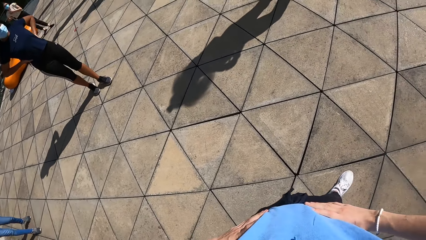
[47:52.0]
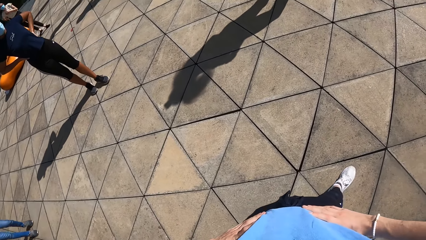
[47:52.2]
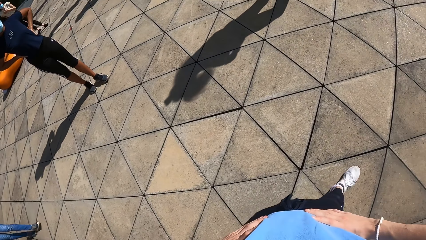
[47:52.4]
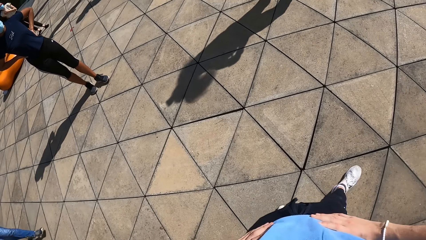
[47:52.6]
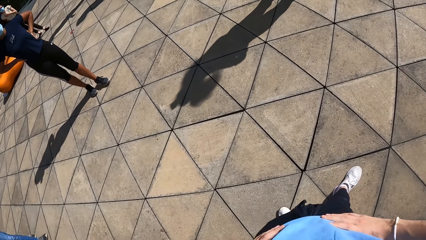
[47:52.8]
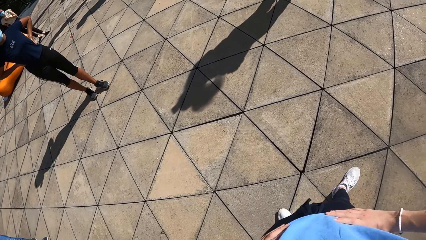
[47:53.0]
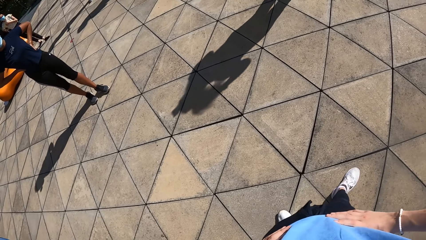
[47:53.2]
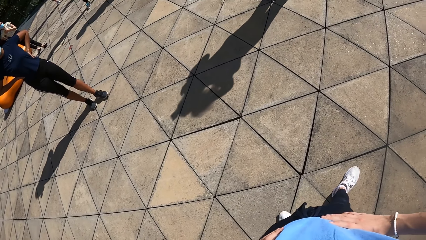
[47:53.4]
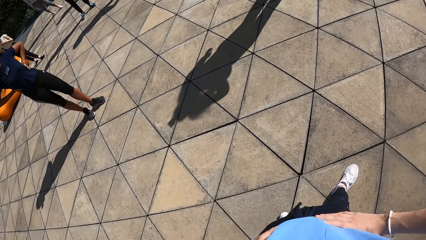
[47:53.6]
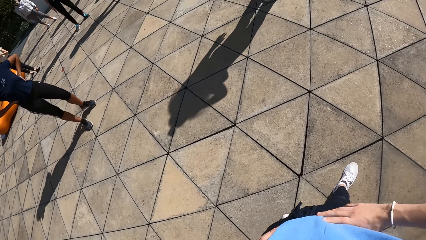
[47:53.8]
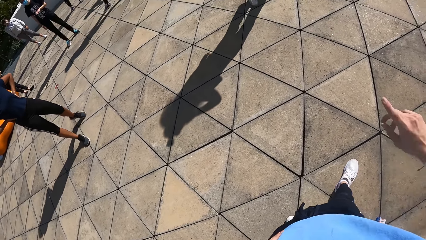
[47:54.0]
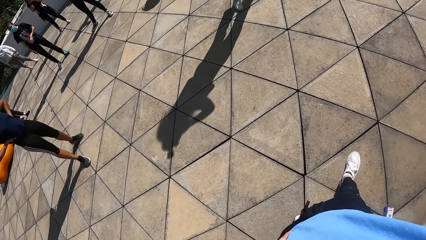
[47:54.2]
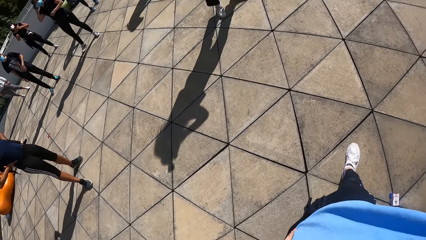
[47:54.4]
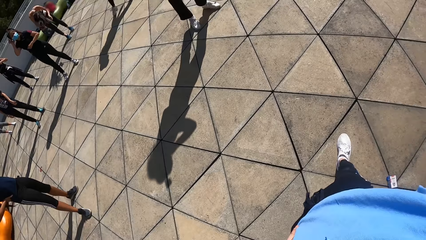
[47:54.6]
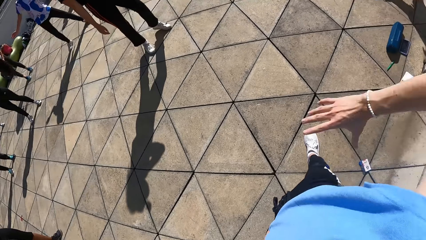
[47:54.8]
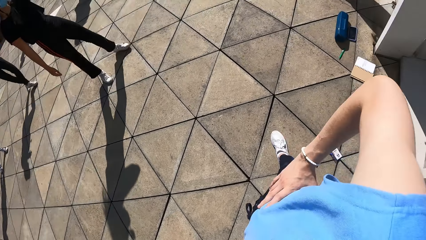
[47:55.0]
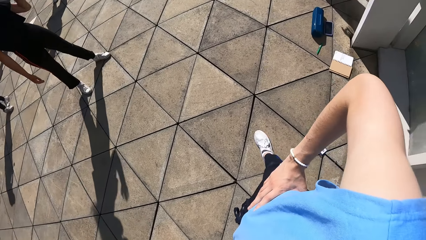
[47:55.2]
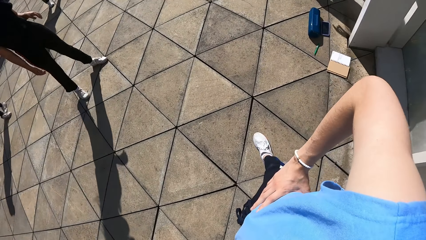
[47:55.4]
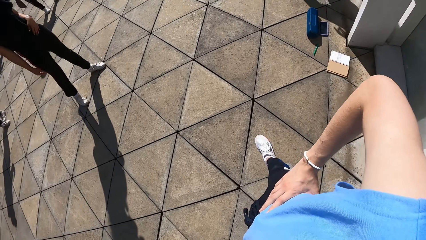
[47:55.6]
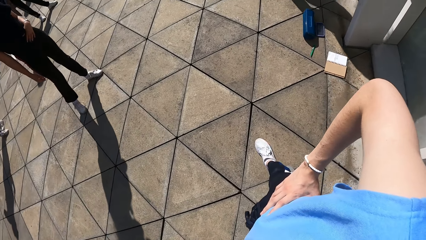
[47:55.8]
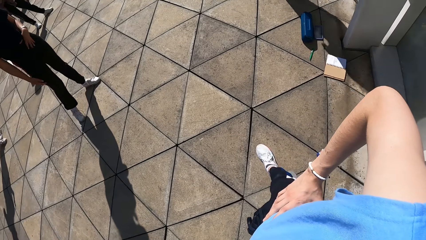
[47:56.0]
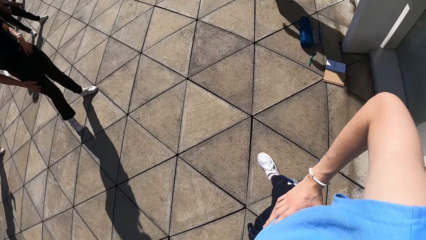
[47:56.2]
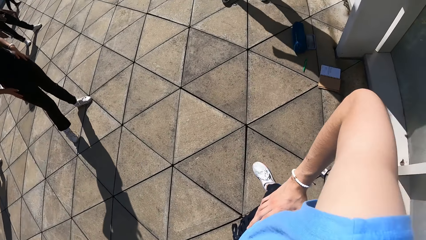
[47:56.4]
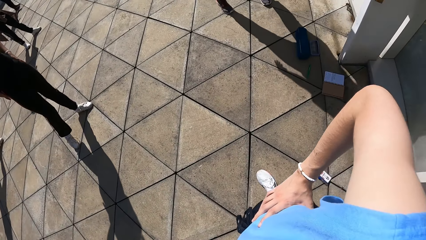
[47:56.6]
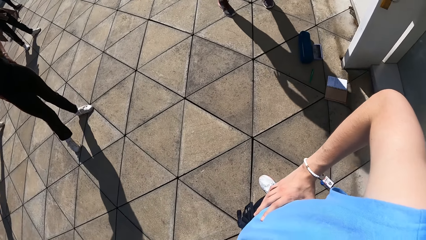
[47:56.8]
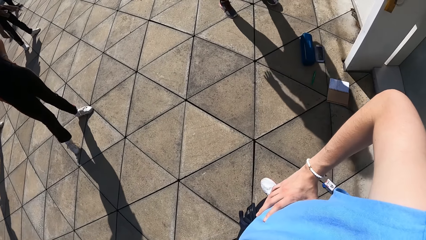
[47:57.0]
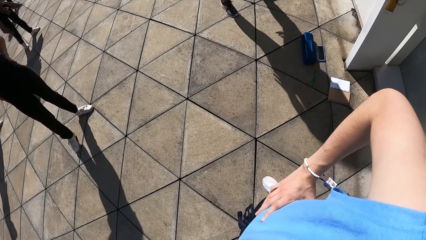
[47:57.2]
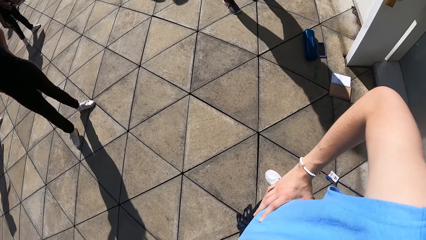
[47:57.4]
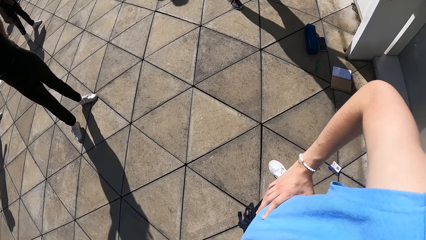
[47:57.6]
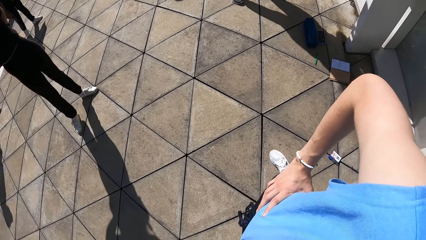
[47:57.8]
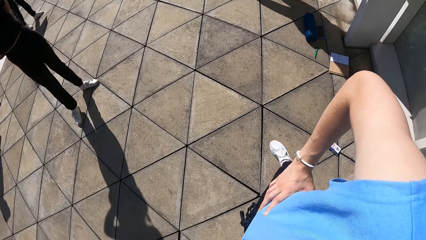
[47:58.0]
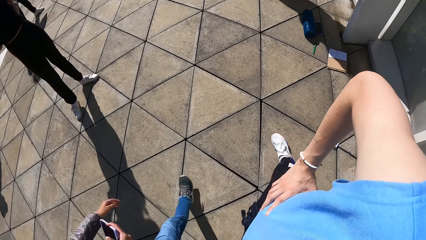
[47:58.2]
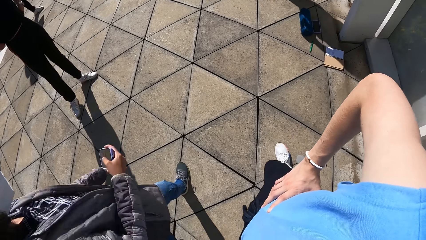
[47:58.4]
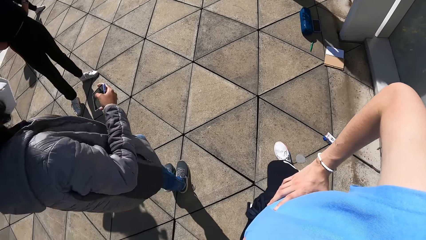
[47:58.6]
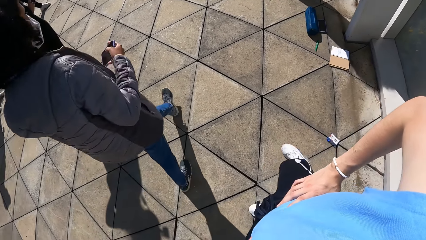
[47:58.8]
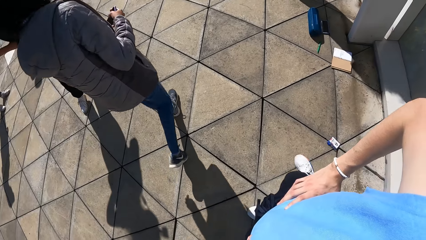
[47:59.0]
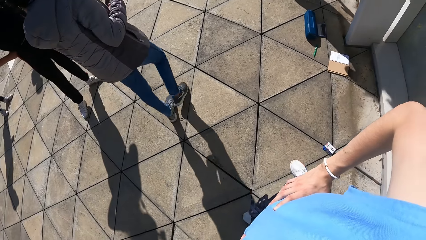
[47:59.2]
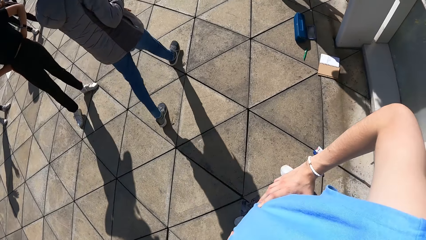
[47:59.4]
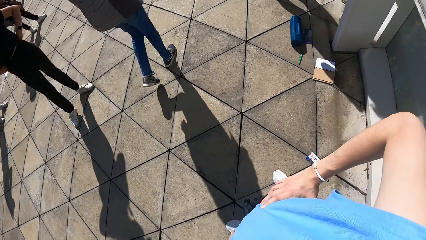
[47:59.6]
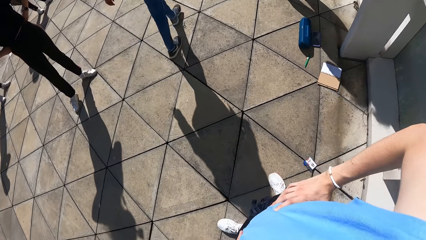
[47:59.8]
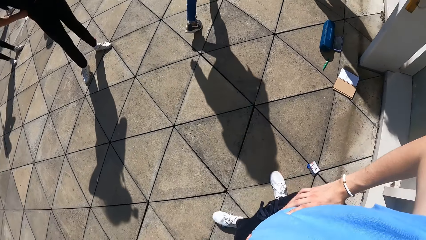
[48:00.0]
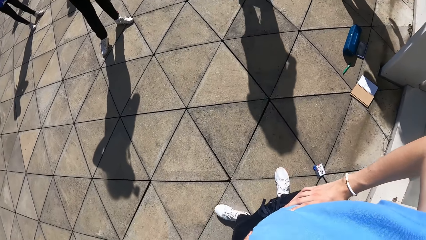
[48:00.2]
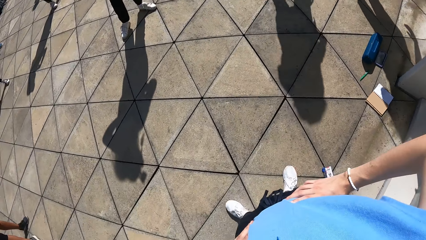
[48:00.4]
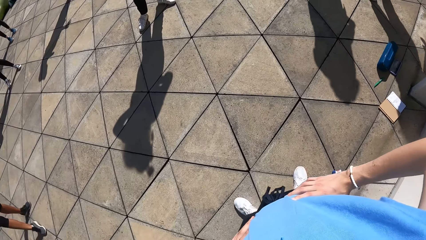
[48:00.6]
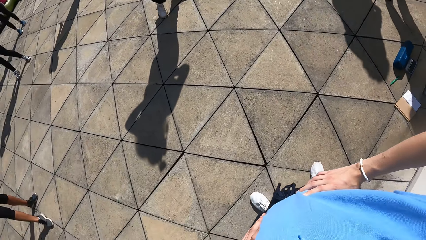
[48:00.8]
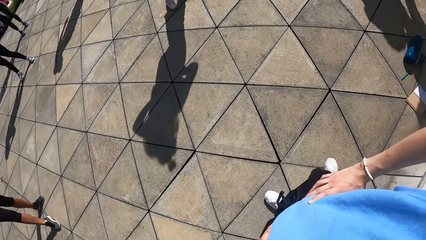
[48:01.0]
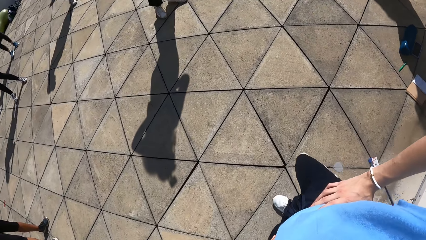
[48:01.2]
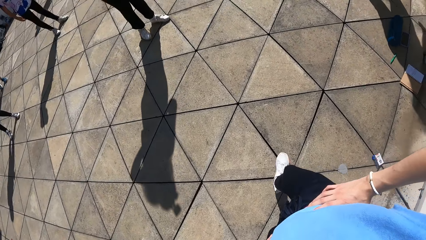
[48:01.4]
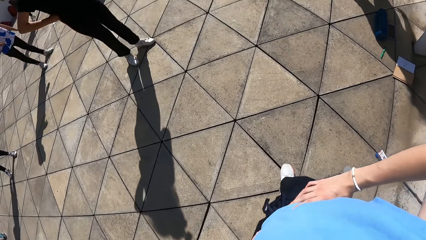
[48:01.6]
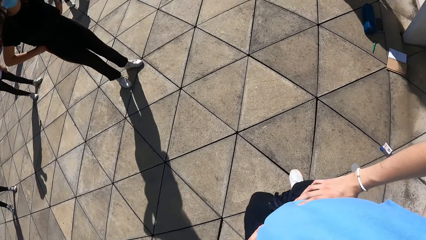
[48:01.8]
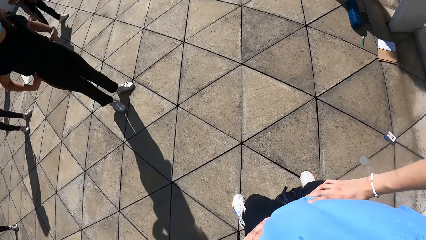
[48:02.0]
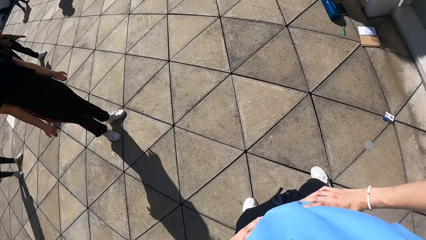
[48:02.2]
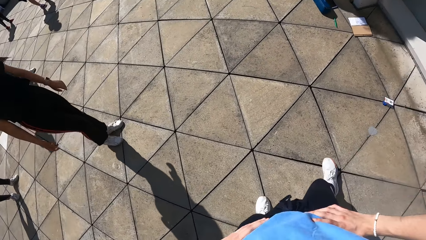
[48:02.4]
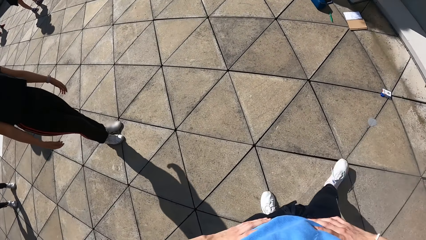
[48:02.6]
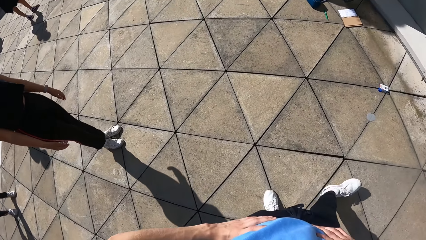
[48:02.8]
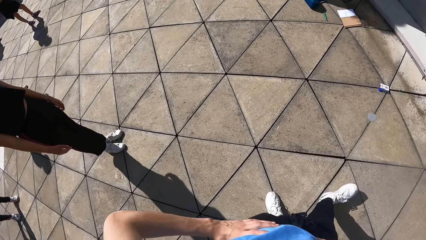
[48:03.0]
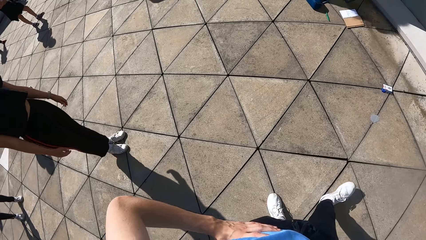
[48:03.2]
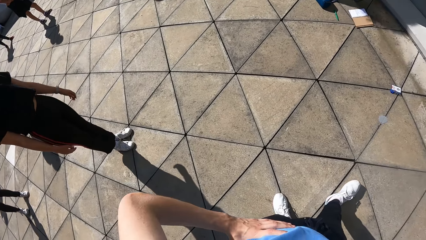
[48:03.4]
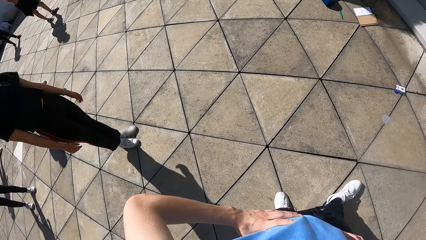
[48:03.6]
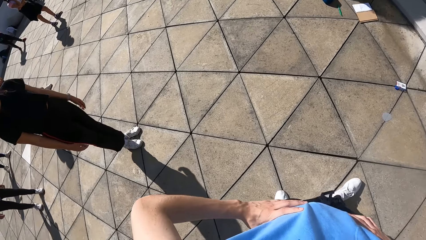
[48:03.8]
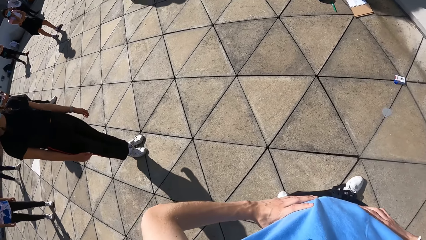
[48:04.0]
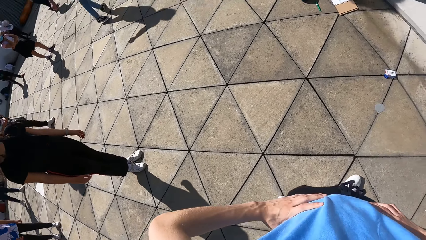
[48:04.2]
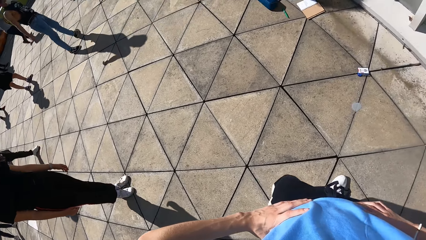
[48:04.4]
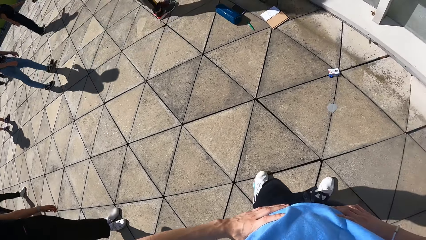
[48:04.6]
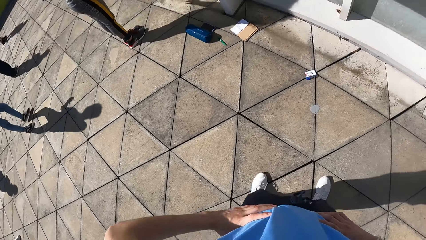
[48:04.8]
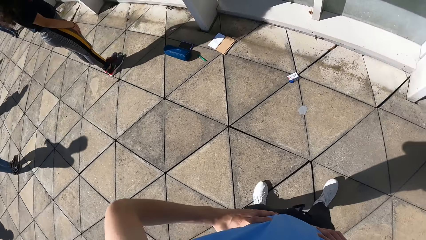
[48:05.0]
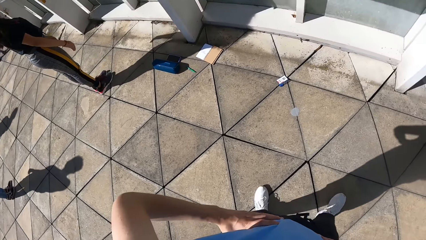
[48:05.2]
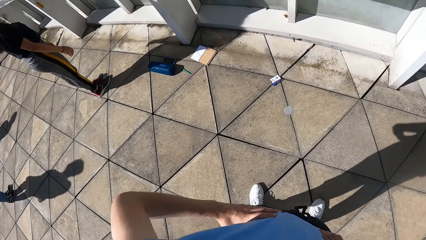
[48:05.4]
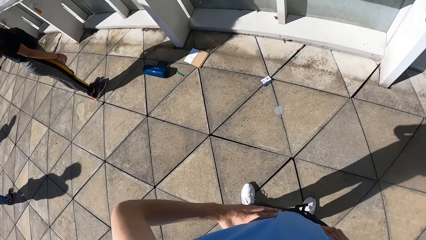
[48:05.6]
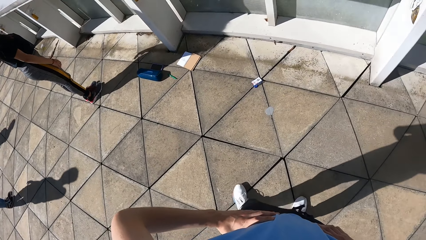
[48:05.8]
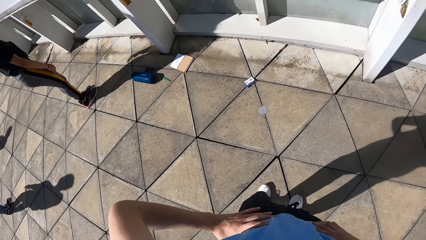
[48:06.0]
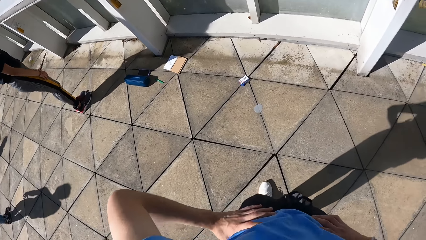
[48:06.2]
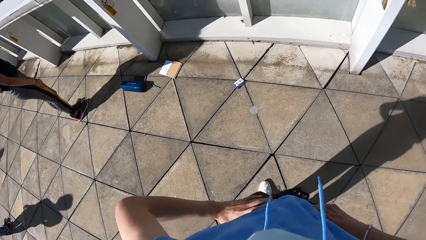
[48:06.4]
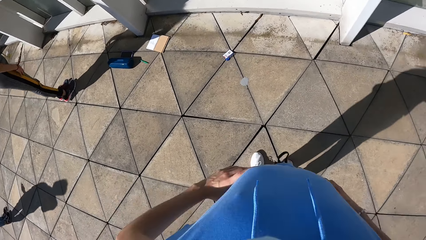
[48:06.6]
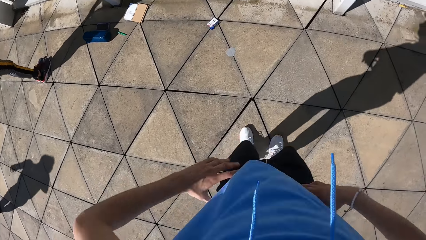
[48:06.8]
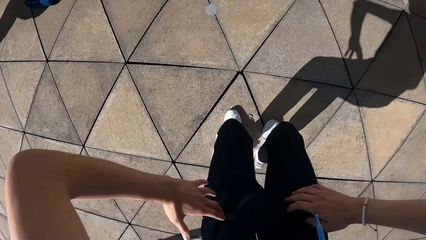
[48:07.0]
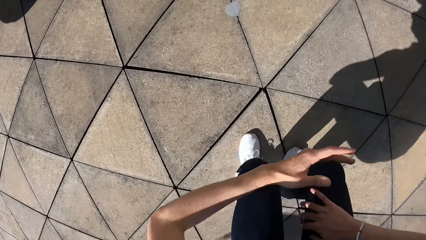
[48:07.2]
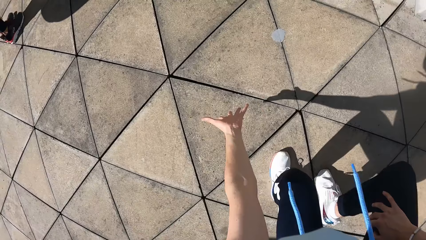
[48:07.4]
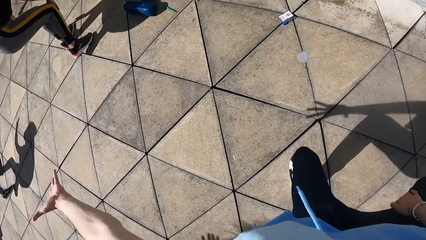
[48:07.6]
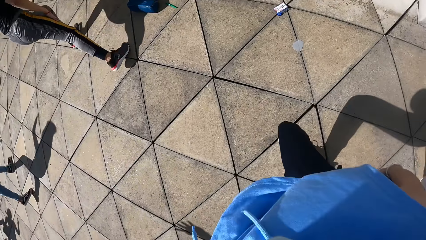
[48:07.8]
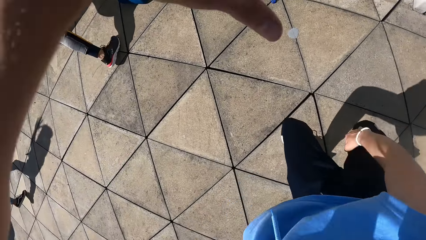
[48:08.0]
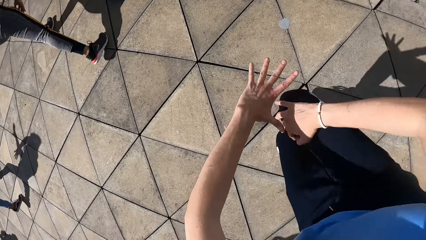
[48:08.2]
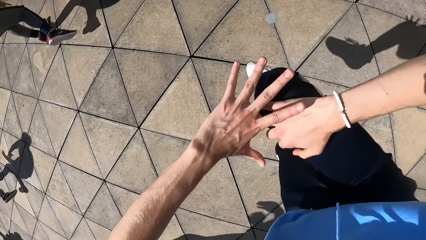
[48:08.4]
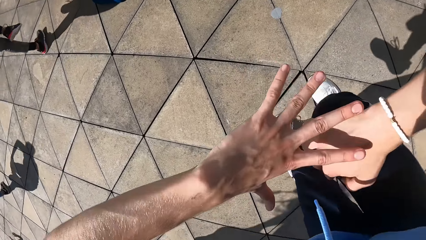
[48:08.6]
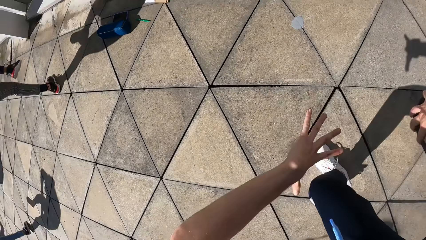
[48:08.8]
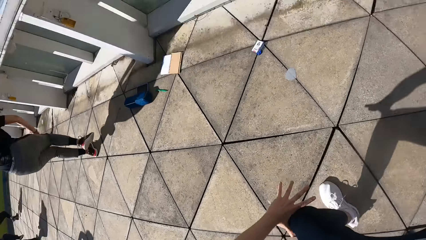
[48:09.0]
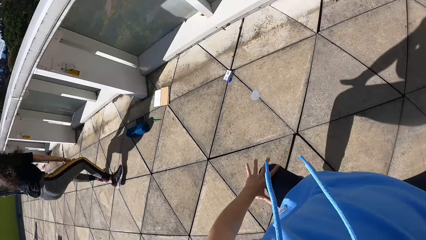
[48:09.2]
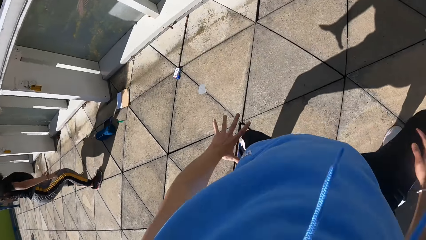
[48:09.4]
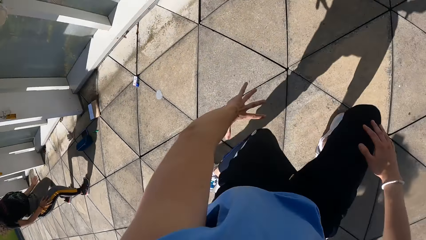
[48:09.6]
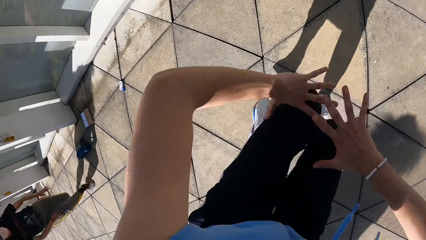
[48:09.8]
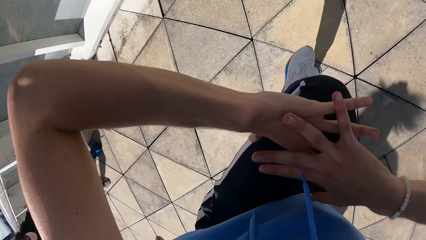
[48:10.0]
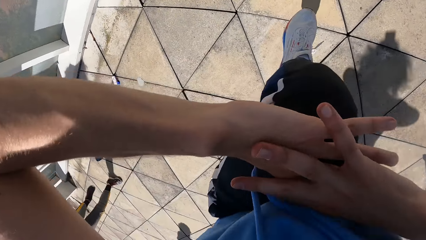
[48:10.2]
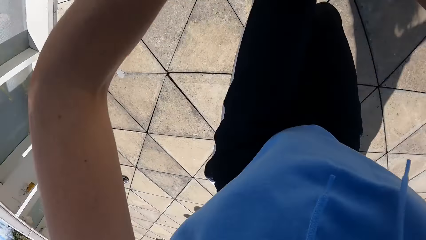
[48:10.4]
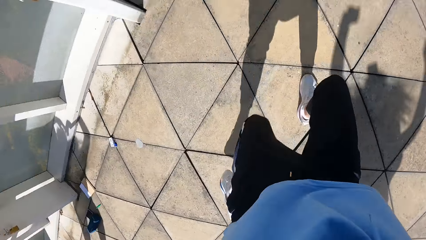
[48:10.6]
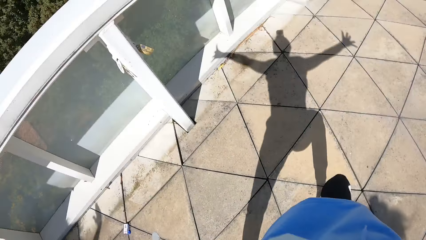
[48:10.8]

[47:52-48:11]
The camera wearer holds the waist. He looks at the right leg. He removes his right hand from his waist. He lifts the right leg. He places his right hand on his waist. He holds the waist. He looks at the right hand. He looks around. He steps forward. He looks at the legs. He dances with the group of people. He shakes the body. He moves the left hand. He lifts the right hand. He touches the right hand with the left hand.
